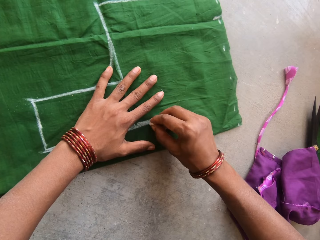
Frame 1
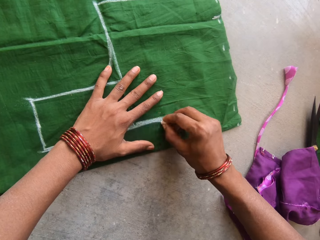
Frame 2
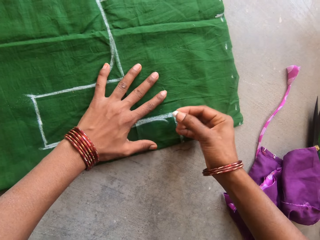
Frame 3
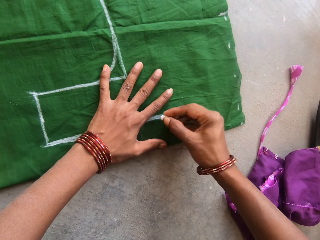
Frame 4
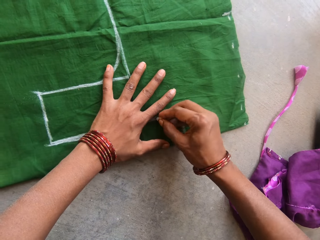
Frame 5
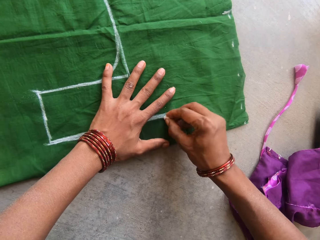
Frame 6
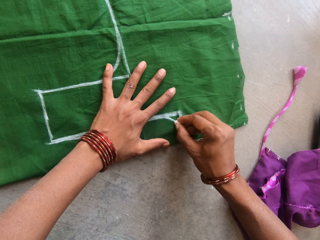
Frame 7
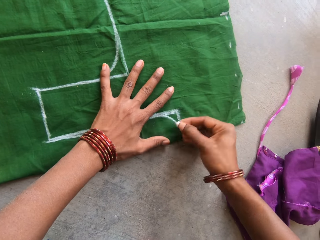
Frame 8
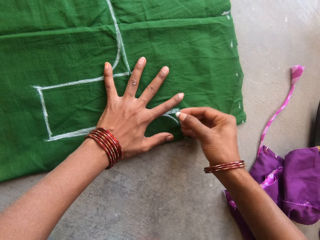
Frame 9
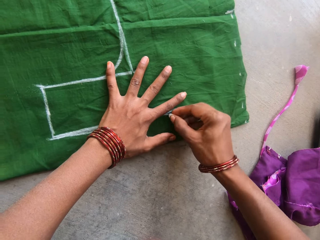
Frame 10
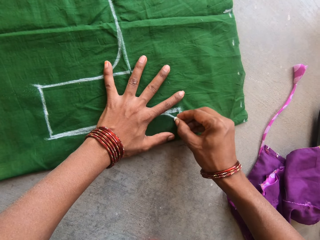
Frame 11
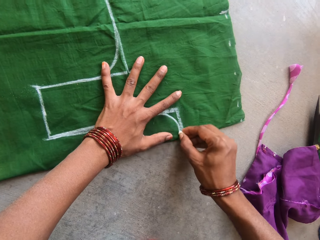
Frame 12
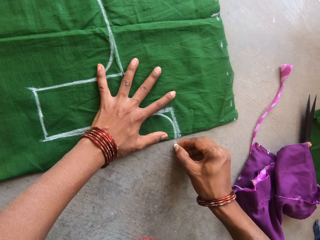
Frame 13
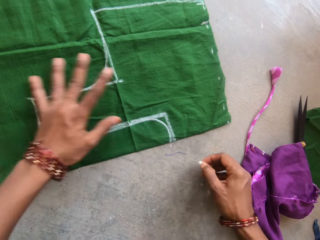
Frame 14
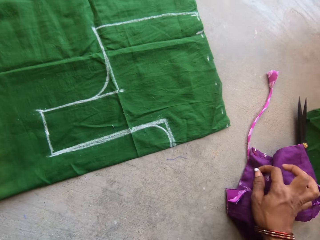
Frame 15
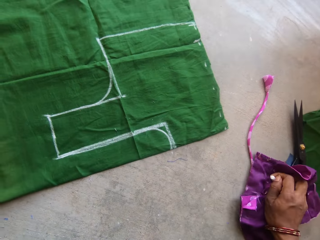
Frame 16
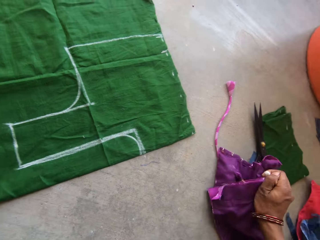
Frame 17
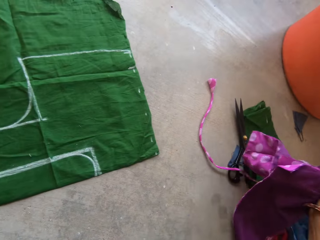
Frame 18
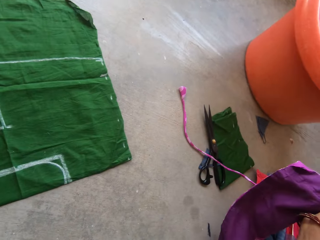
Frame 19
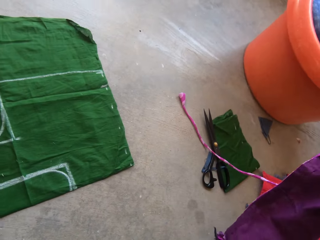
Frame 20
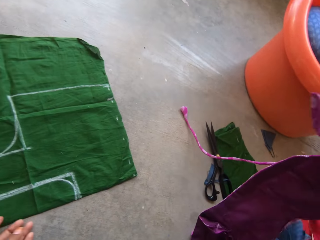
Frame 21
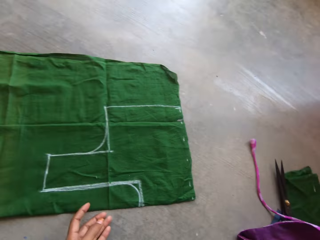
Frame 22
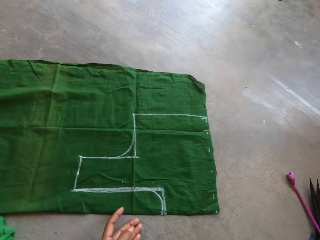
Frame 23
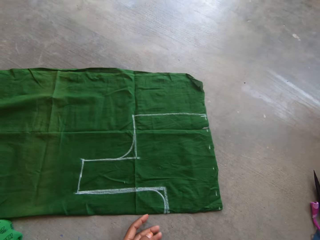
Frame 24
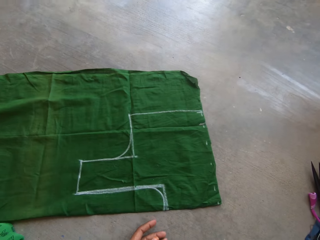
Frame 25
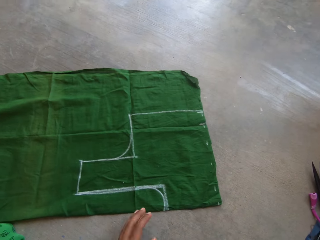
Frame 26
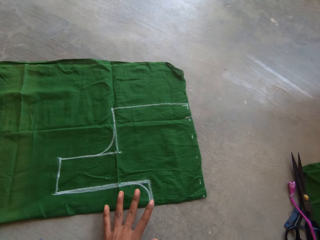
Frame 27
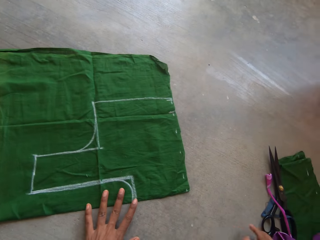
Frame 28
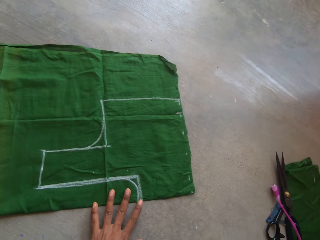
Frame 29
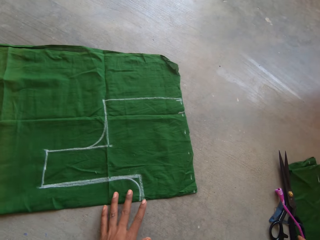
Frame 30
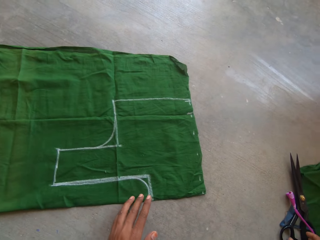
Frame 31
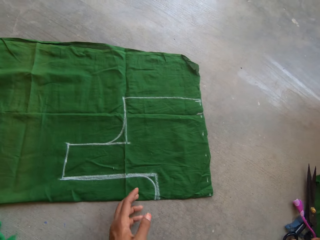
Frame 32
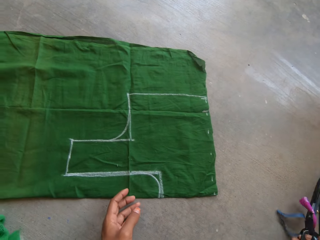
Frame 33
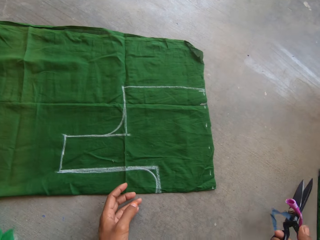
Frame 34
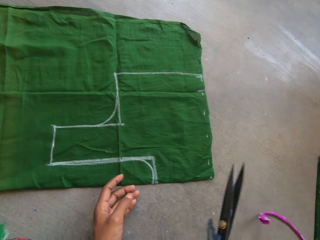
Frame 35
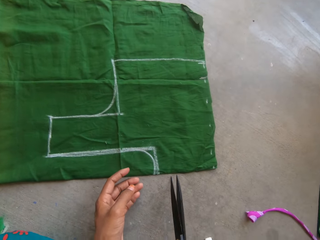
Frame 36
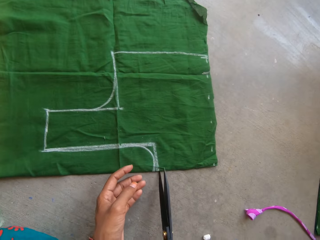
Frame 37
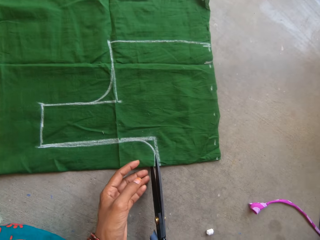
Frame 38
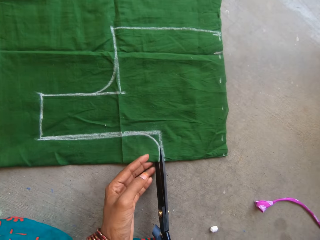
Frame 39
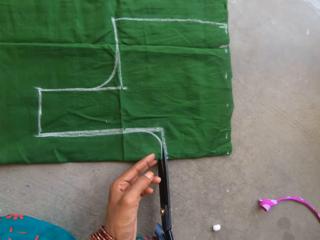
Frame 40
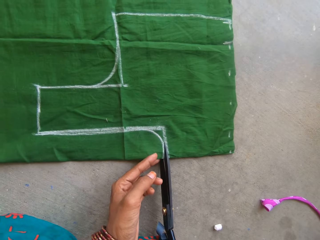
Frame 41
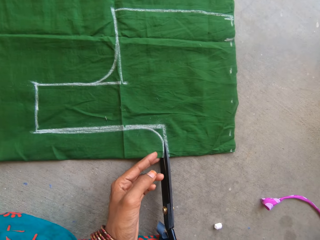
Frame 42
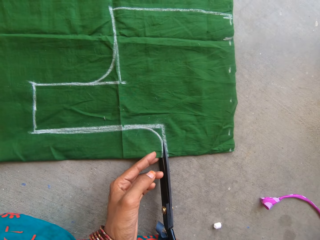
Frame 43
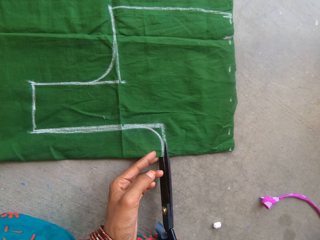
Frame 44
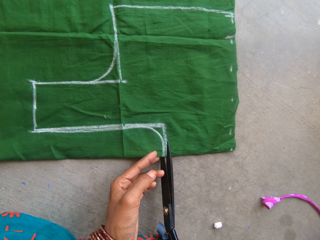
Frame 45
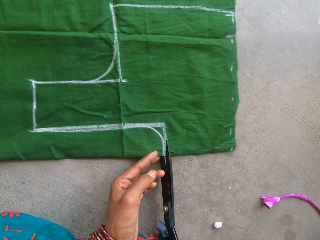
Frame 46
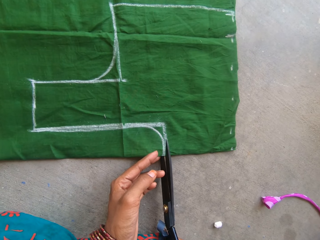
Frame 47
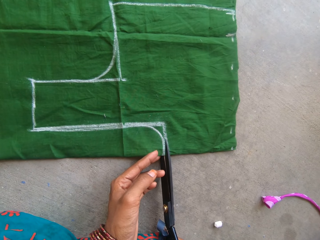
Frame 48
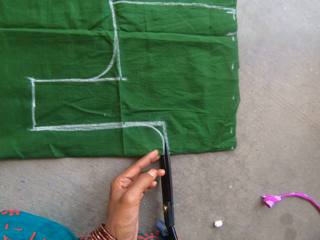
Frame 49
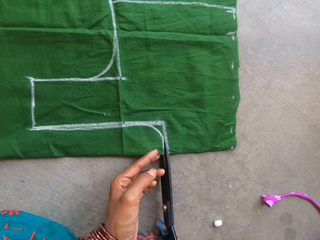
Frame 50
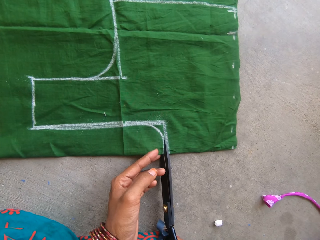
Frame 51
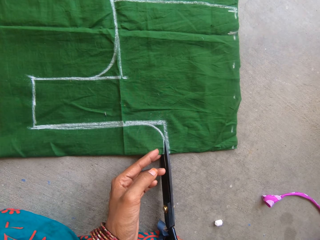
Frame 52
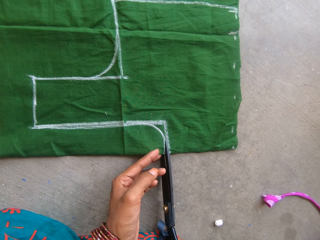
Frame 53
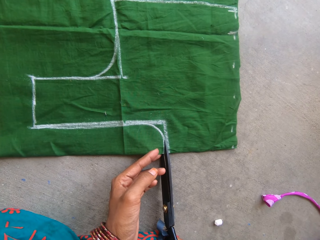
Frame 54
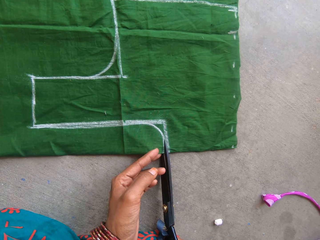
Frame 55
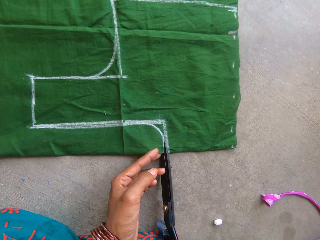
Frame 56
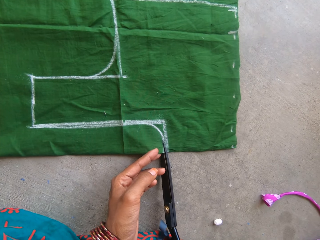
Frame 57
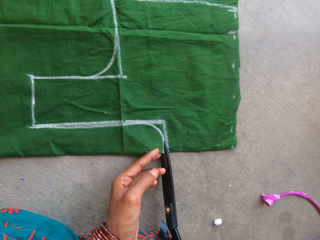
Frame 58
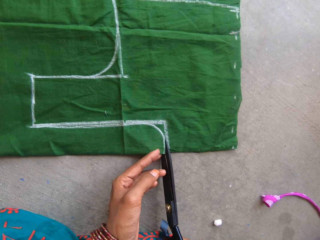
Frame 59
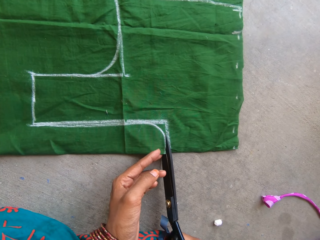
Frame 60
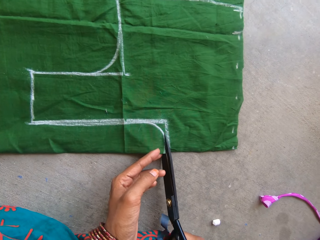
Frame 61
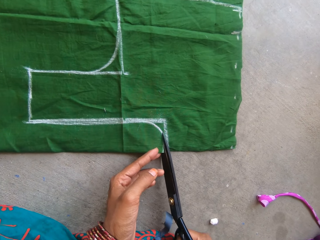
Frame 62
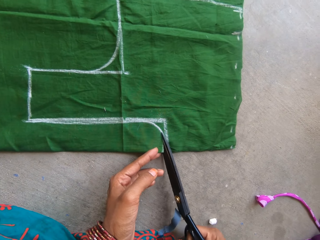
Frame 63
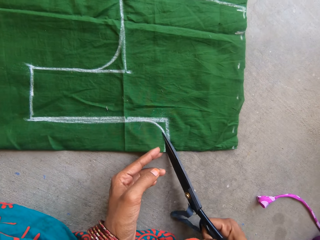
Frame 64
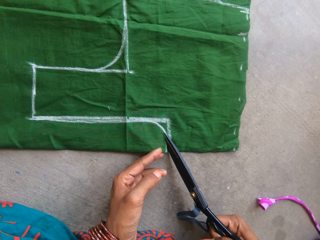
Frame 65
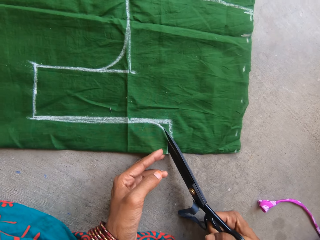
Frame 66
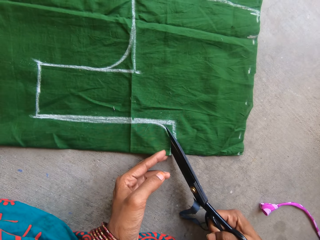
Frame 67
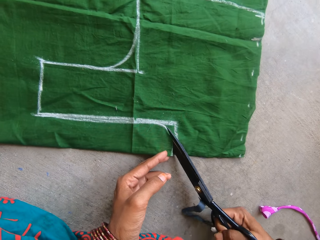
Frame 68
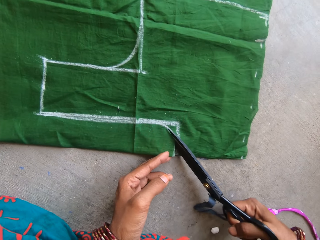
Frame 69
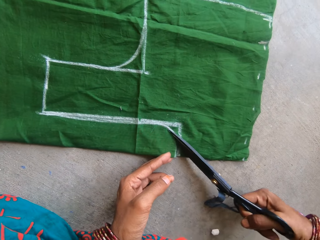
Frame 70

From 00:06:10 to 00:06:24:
The camera wearer picks up the purple cloth. They pick up a pair of scissors. They cut the piece of green cloth with the scissors with both hands.

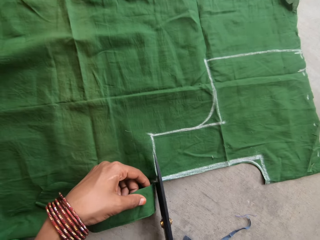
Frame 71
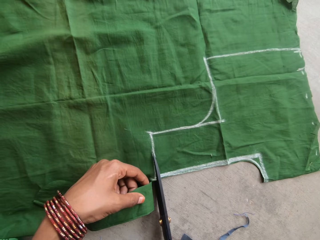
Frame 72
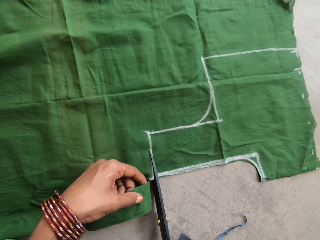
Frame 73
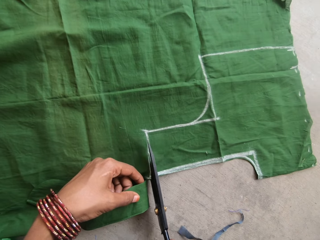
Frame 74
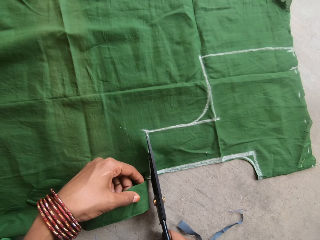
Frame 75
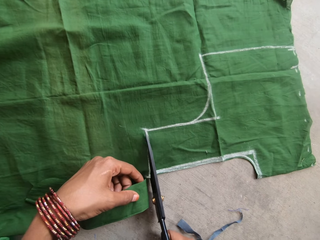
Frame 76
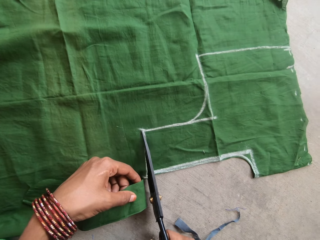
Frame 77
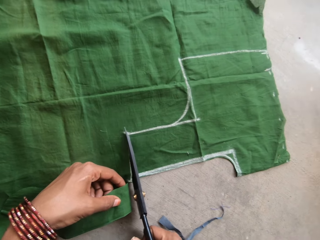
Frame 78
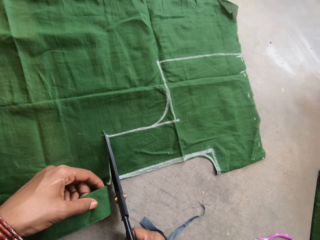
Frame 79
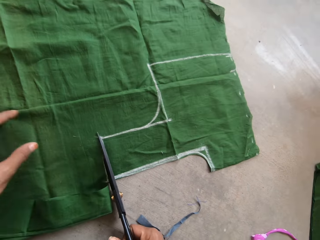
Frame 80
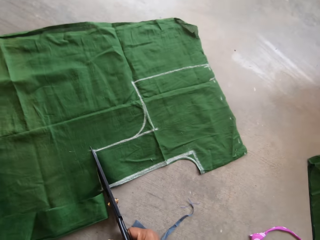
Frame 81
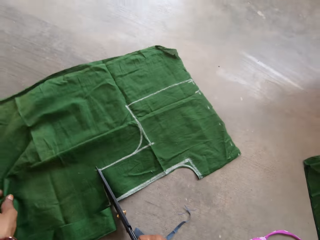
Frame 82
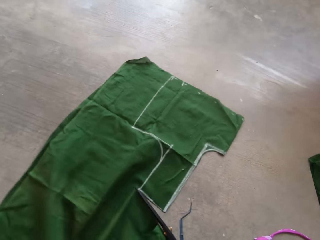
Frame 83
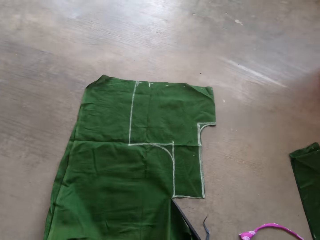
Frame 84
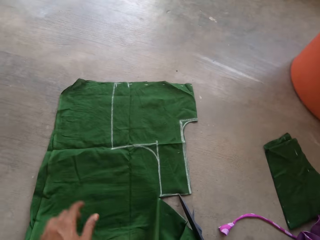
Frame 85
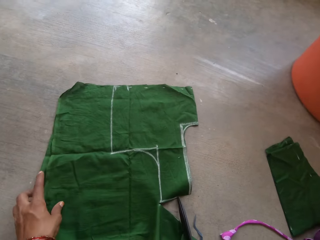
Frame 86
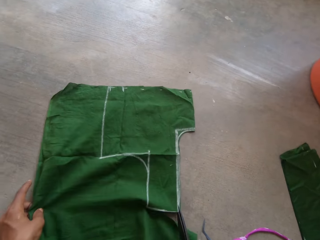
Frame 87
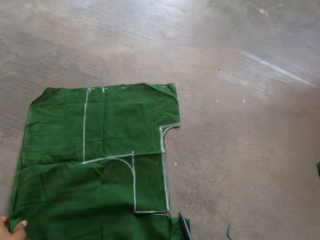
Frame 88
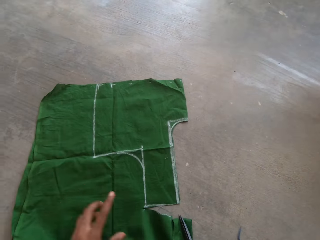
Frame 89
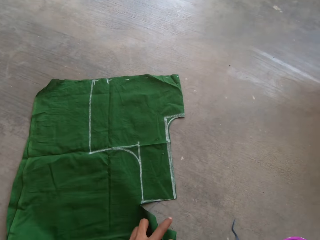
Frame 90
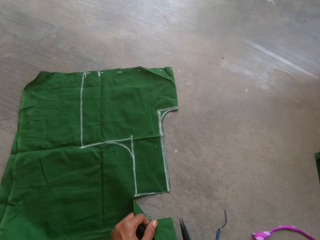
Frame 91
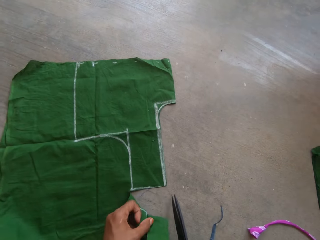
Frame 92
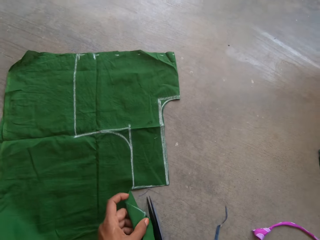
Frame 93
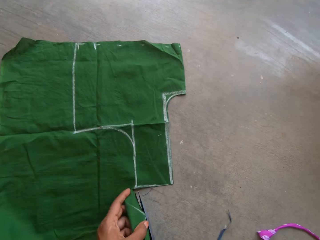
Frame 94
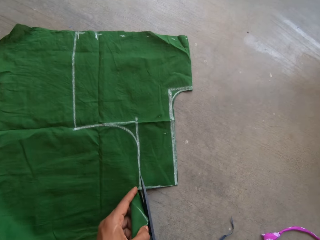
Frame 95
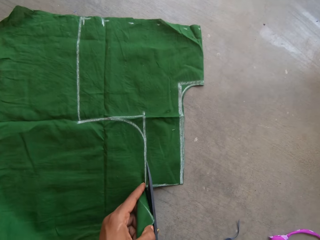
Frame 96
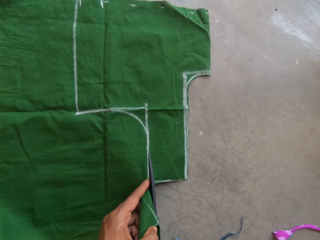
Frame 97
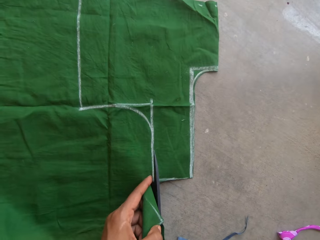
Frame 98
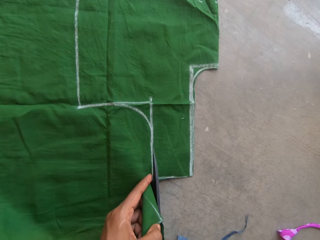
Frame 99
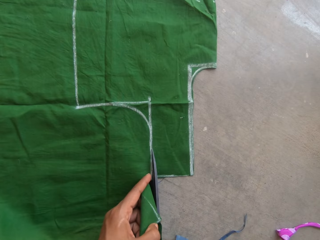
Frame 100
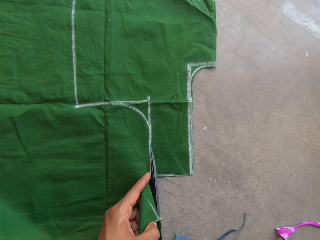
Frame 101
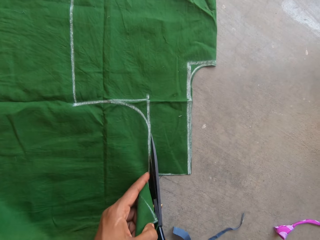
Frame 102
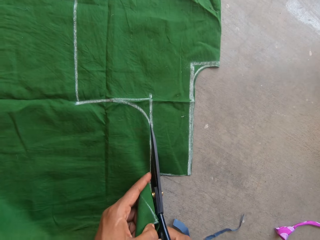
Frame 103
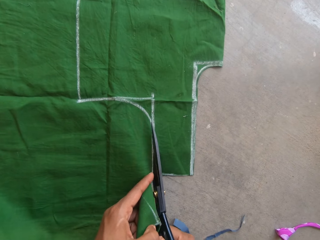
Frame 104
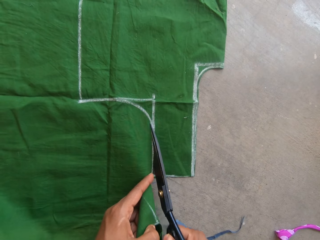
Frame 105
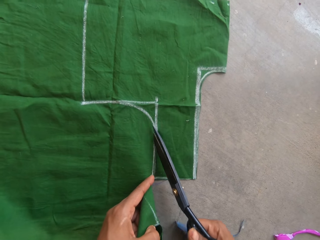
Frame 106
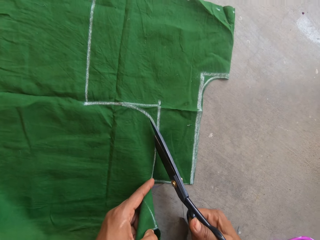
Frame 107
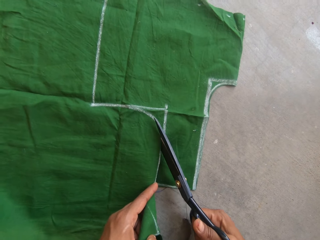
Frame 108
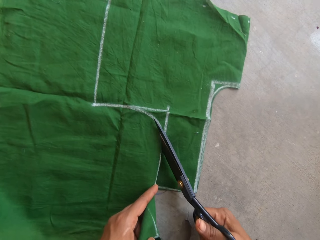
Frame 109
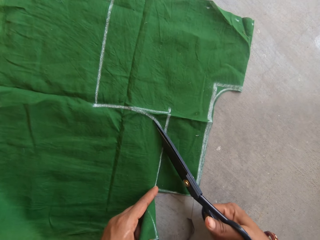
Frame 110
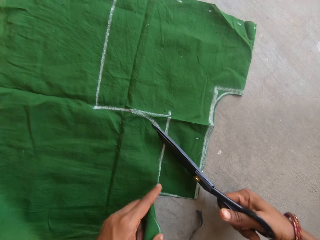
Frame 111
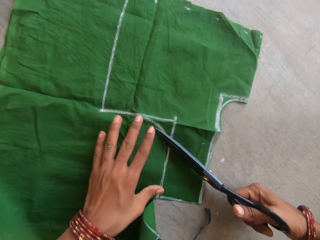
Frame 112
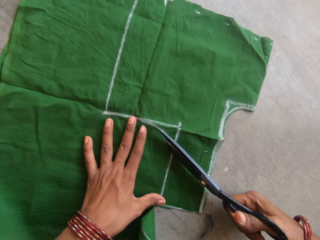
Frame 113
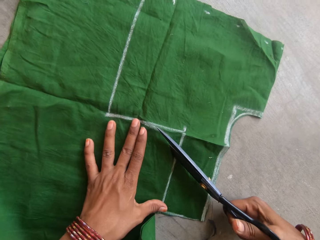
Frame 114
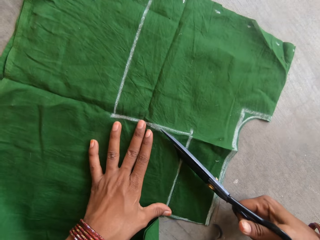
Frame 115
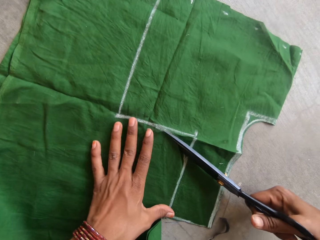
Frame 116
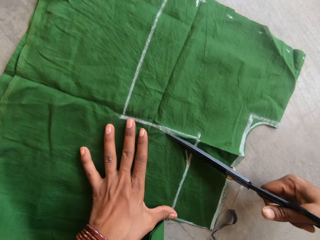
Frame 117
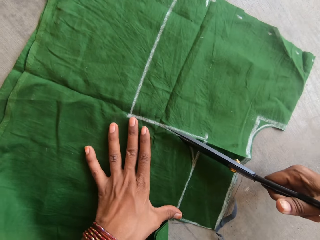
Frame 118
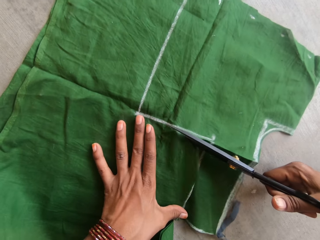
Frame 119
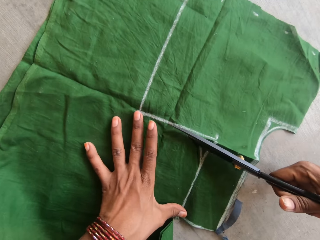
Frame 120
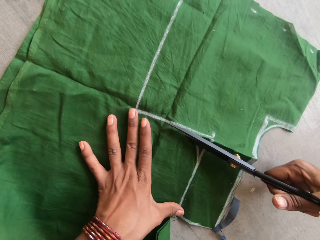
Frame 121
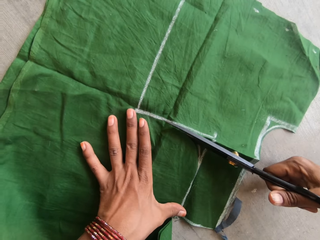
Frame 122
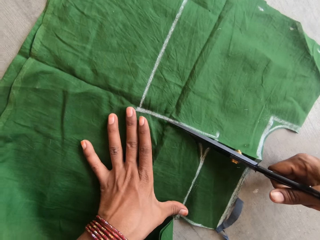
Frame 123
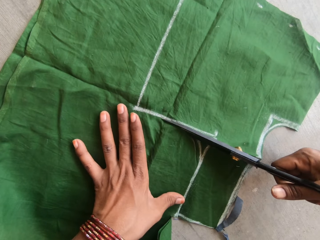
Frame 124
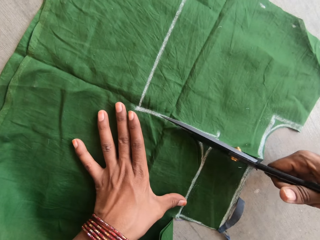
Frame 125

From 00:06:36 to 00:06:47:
The camera wearer cuts the piece of green cloth with a pair of scissors with both hands. They turn the green cloth and cut a part of the green cloth.
